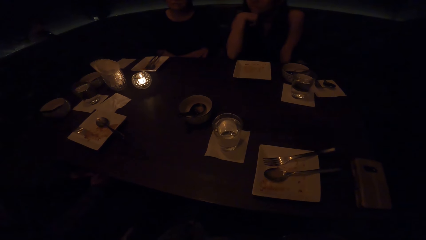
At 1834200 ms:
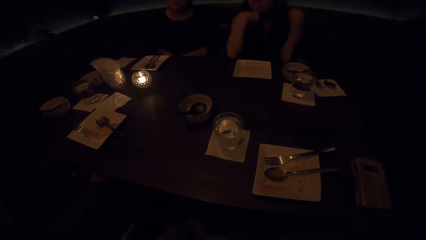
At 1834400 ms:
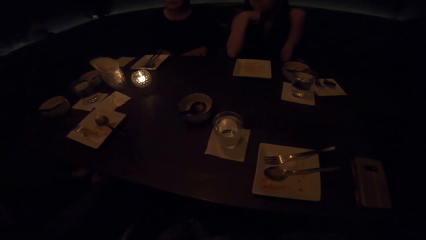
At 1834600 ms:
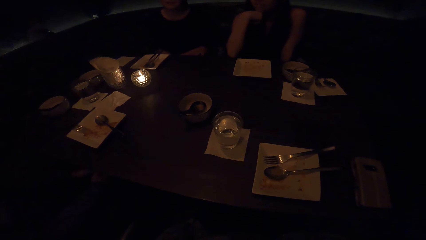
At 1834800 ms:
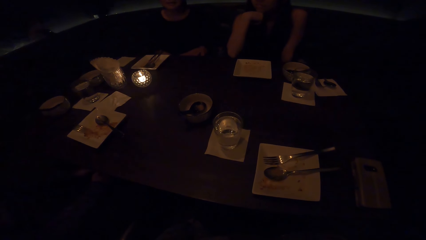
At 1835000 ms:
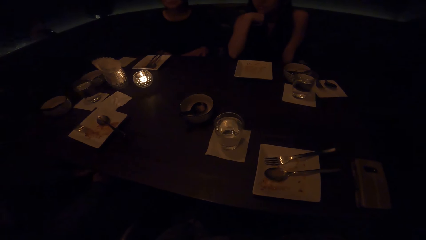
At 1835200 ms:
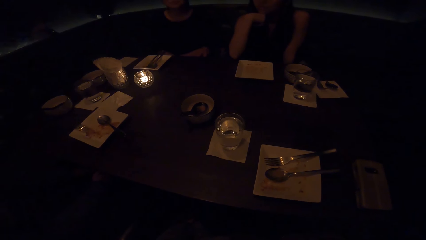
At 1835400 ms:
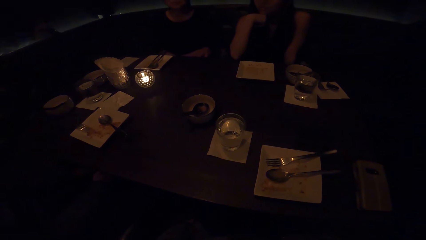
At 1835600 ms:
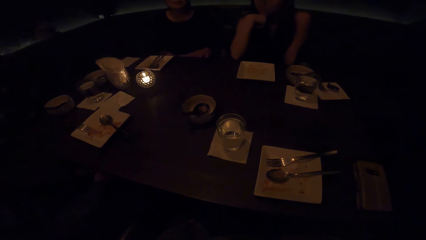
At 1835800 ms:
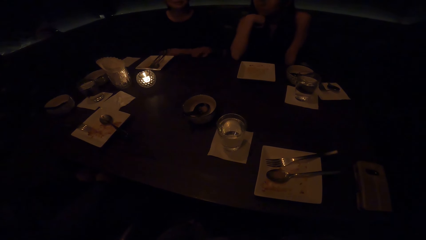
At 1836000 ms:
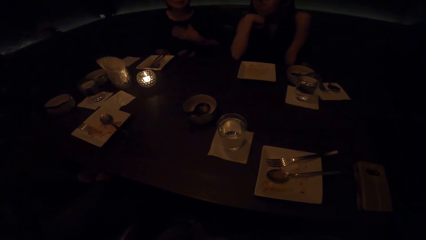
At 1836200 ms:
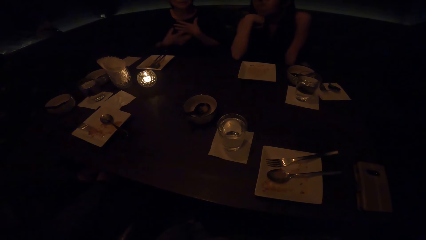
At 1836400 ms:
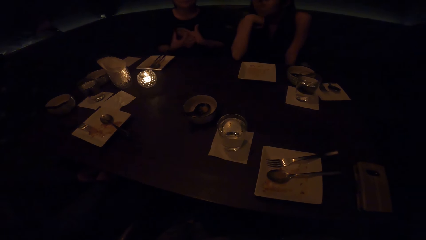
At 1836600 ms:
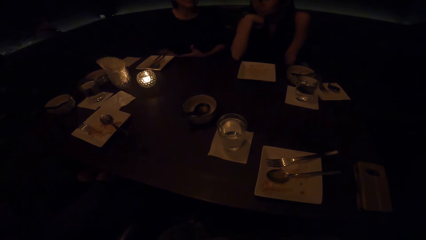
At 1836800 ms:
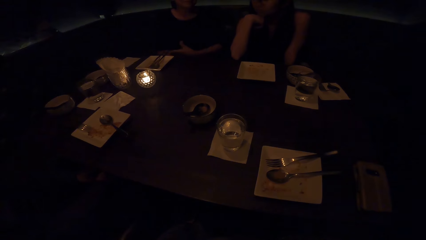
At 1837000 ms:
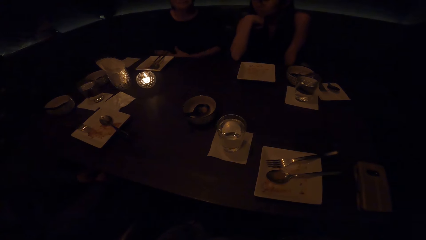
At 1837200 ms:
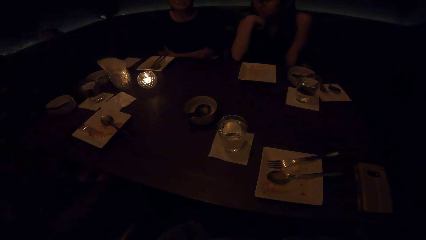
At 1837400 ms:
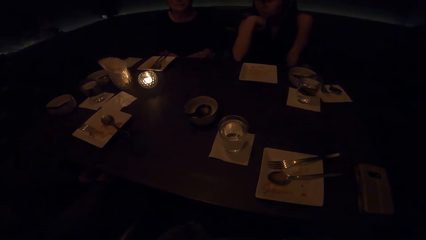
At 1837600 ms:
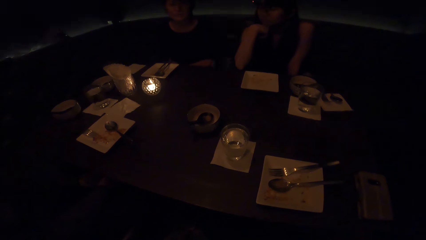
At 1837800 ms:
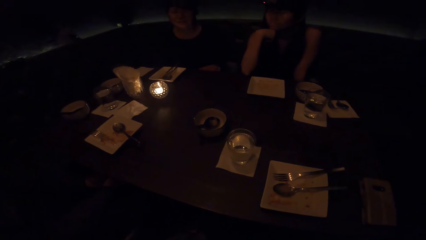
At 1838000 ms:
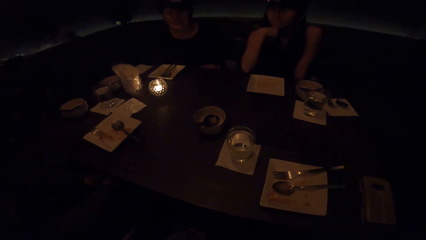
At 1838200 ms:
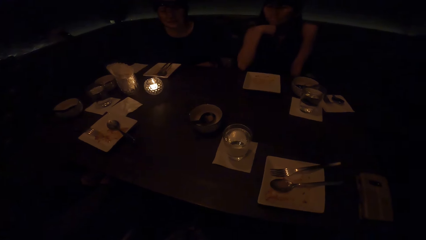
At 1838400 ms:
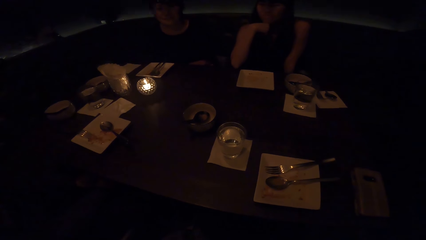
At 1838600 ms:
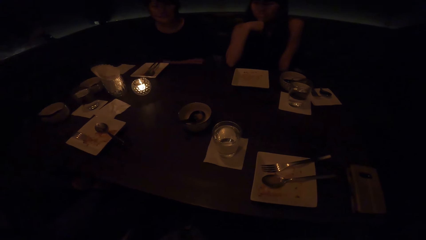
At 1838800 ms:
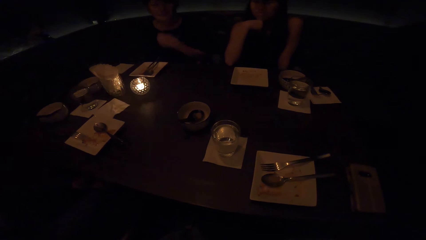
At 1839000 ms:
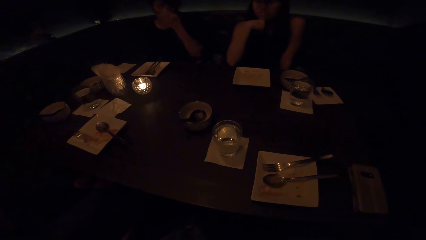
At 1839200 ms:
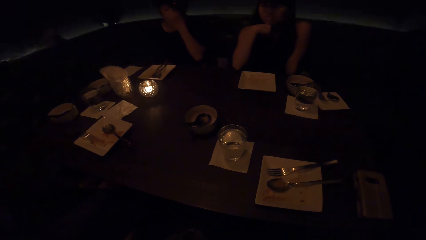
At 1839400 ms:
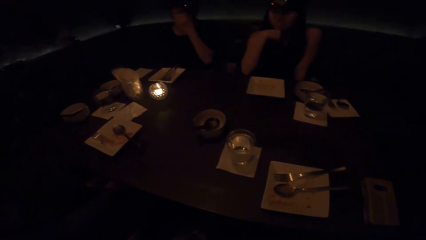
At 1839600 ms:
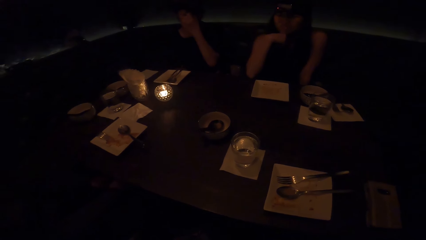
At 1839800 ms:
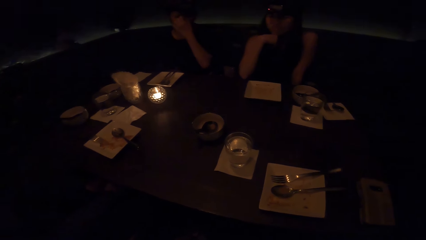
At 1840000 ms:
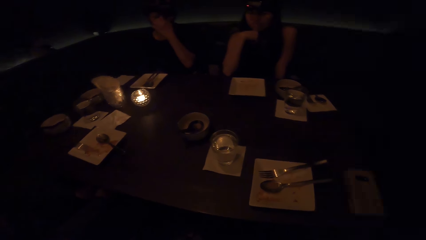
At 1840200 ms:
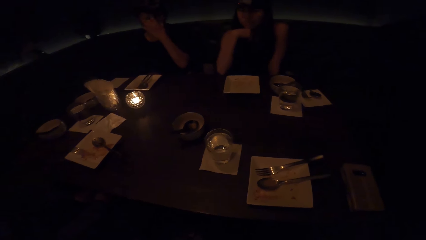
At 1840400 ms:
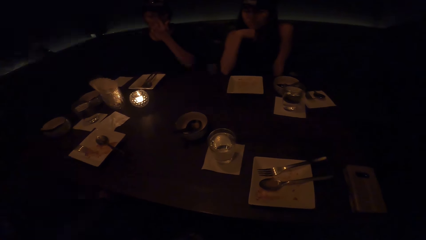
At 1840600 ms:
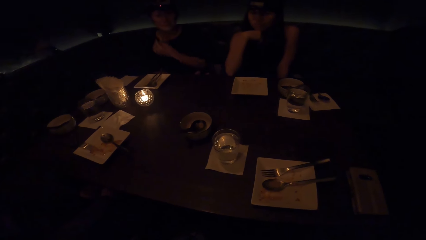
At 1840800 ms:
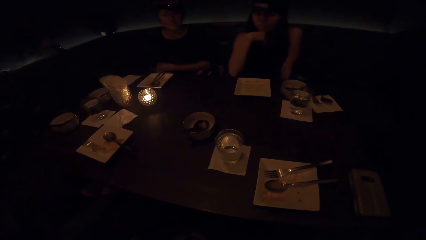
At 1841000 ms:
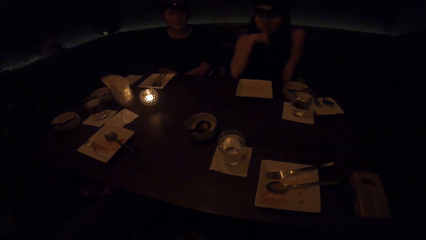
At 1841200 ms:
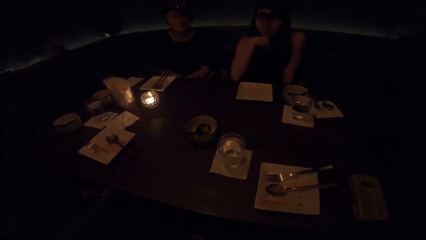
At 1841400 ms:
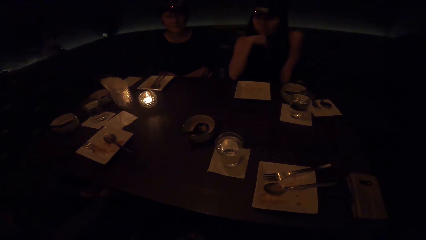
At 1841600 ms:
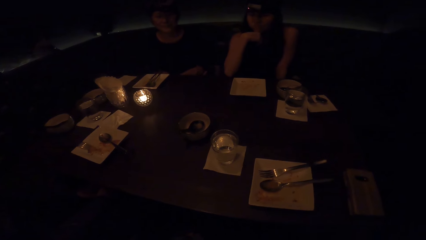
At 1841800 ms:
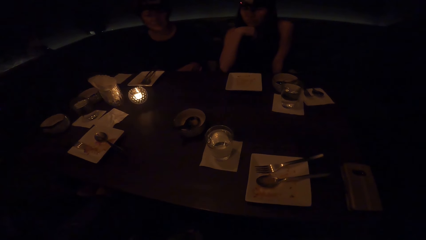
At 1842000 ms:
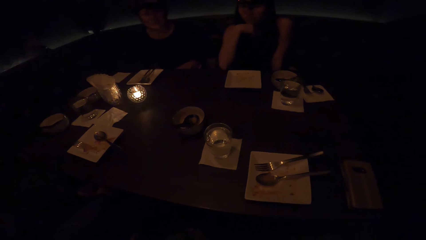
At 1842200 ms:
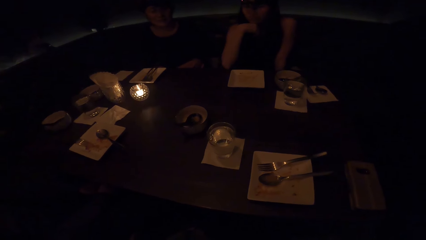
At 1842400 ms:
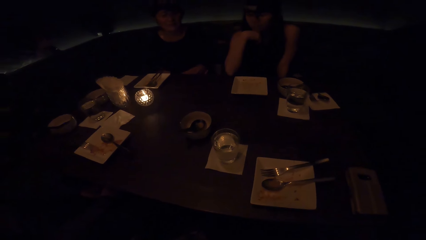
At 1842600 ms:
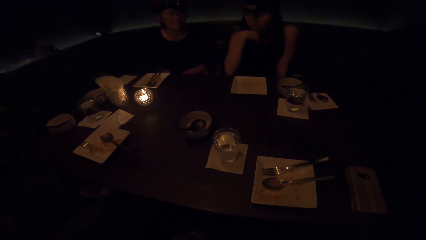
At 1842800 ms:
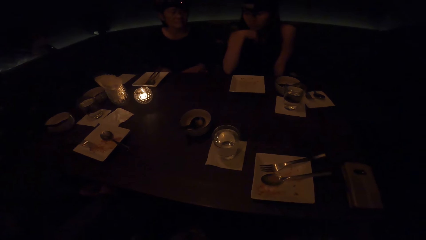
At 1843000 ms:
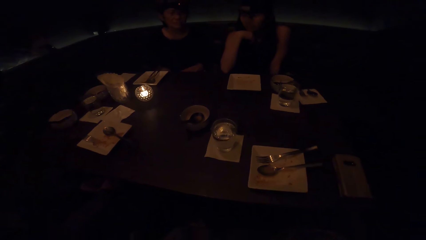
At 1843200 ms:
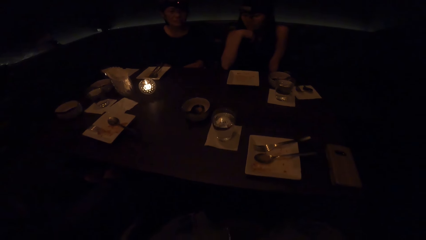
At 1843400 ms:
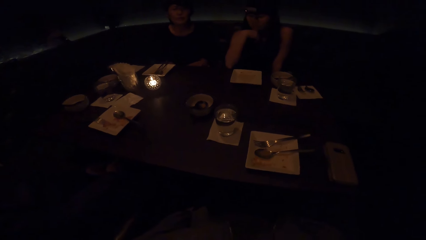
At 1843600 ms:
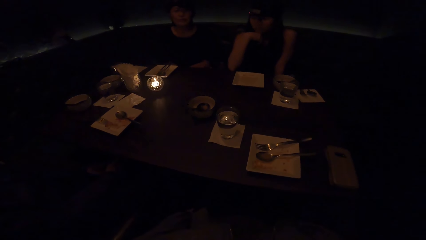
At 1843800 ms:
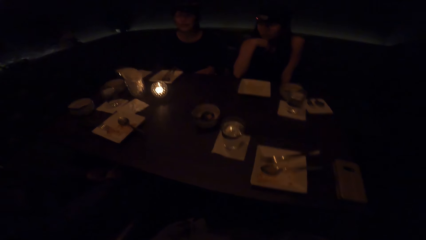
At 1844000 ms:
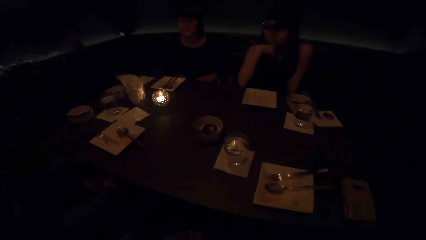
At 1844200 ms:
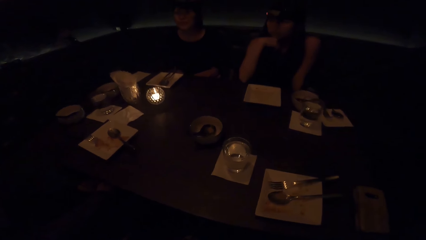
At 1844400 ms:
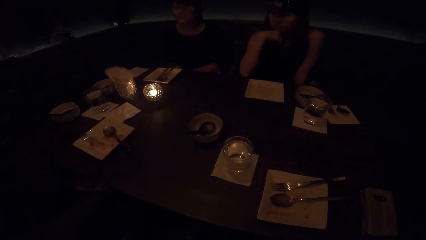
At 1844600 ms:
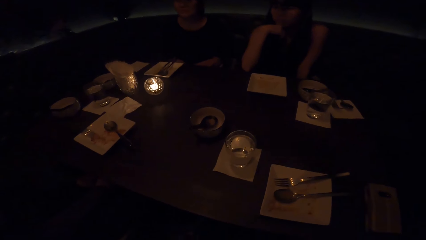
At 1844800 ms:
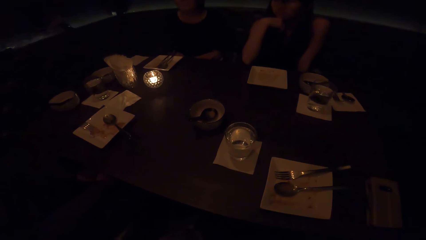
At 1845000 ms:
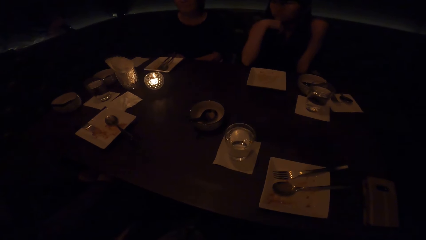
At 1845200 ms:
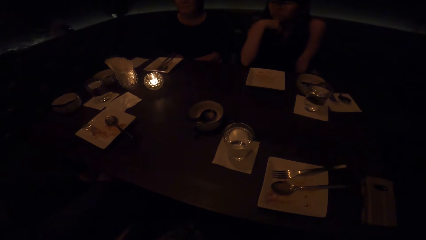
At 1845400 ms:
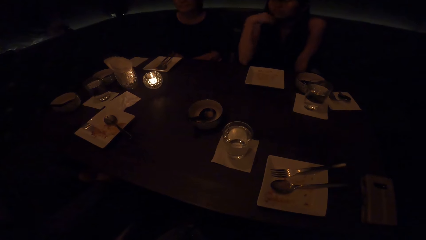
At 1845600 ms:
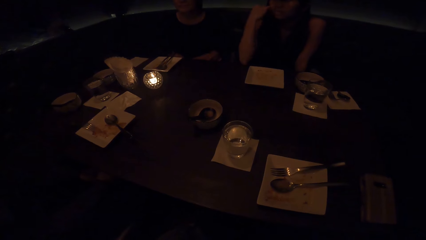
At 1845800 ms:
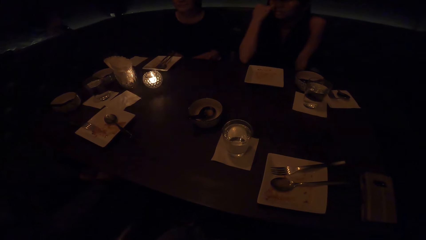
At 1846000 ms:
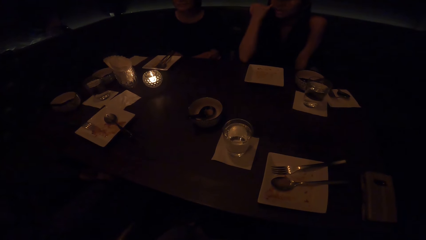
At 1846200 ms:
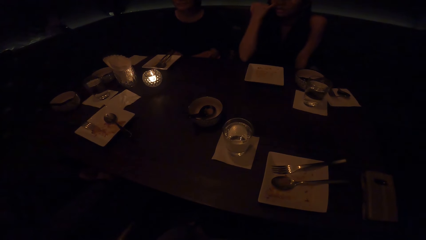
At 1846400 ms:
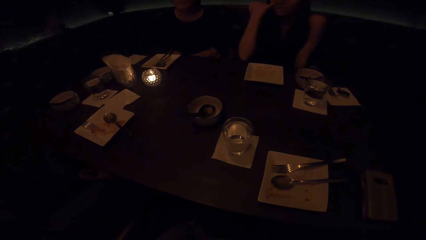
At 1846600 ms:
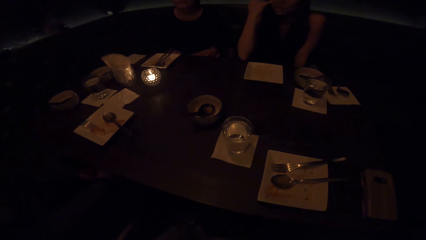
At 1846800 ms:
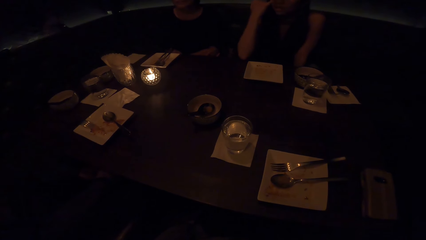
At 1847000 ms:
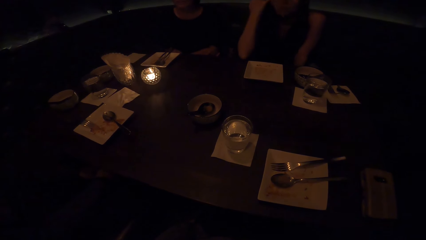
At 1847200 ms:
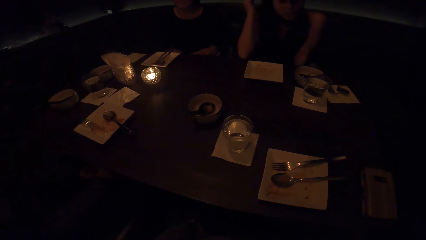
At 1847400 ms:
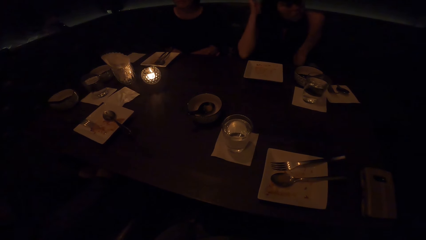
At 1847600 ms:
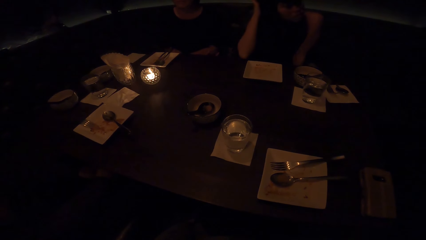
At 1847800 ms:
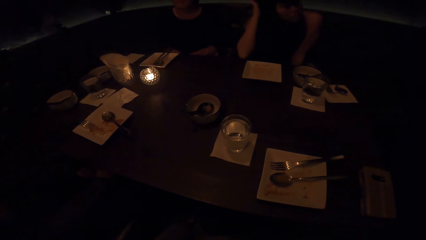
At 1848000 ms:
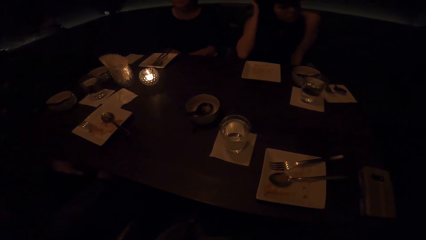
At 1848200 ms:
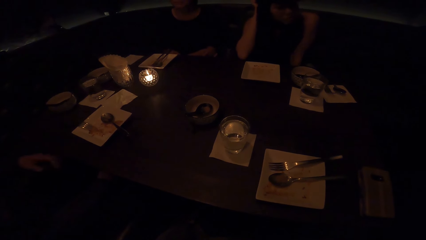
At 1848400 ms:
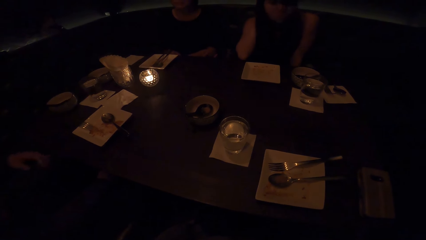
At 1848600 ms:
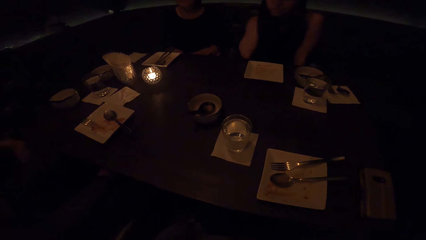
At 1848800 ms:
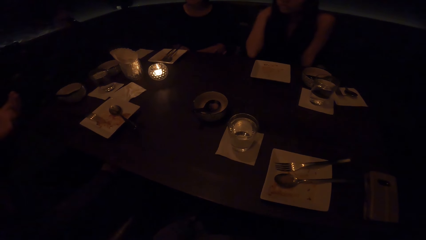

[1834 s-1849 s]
A person converses.
